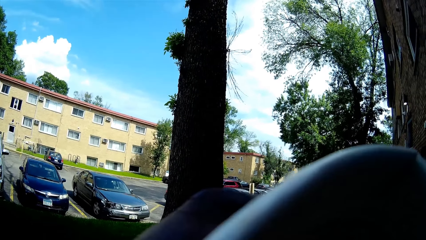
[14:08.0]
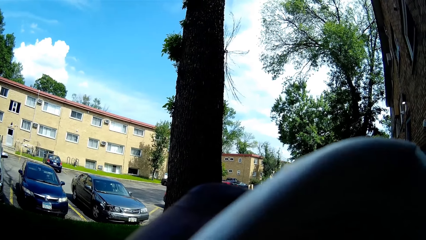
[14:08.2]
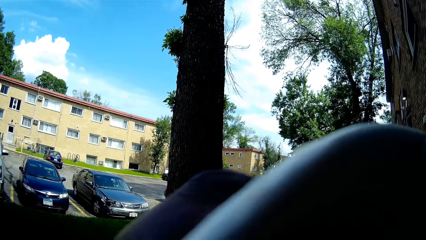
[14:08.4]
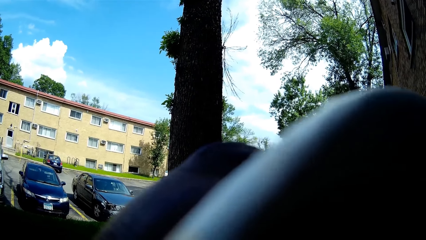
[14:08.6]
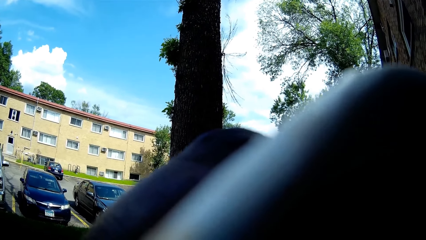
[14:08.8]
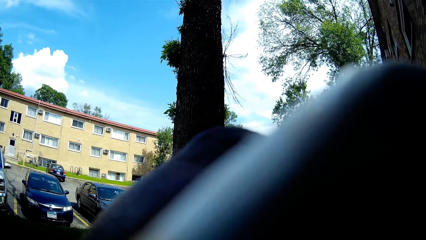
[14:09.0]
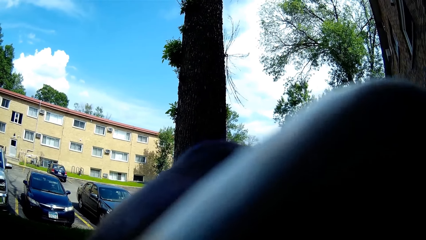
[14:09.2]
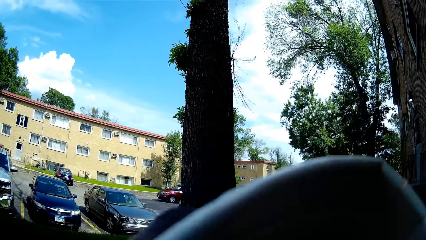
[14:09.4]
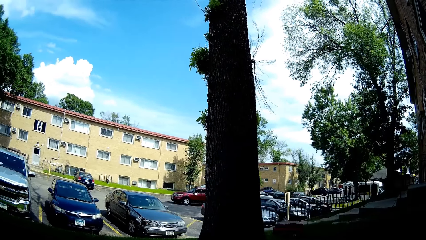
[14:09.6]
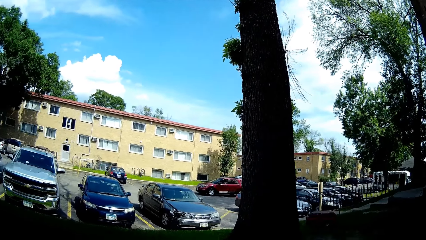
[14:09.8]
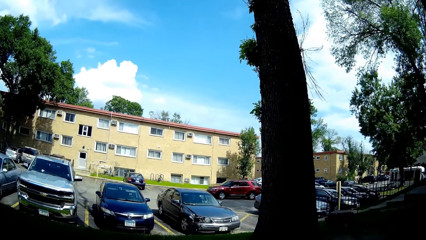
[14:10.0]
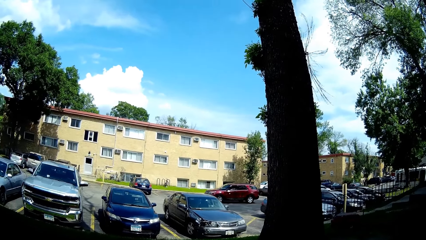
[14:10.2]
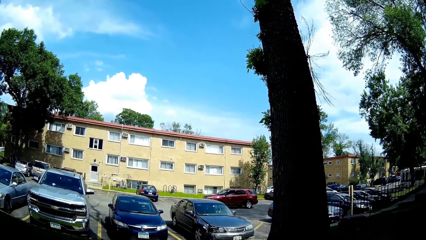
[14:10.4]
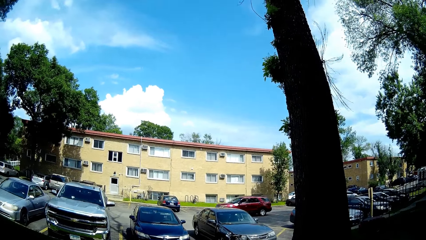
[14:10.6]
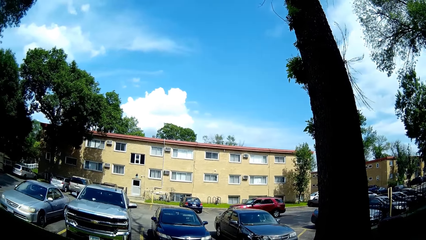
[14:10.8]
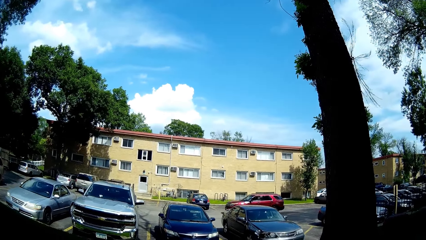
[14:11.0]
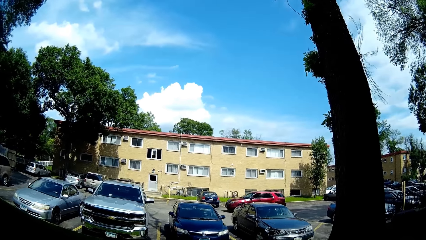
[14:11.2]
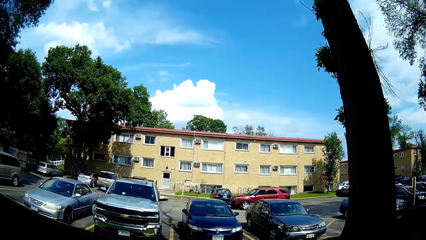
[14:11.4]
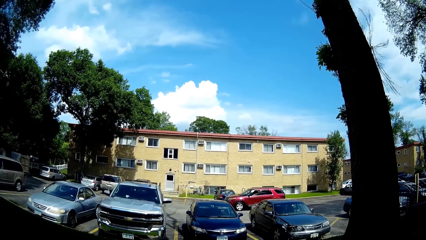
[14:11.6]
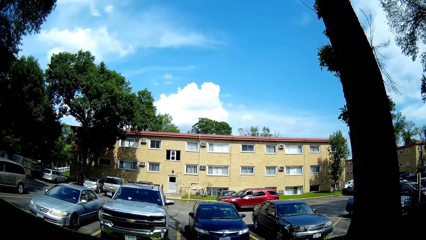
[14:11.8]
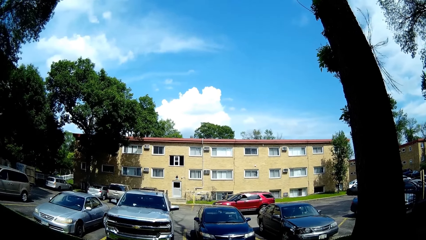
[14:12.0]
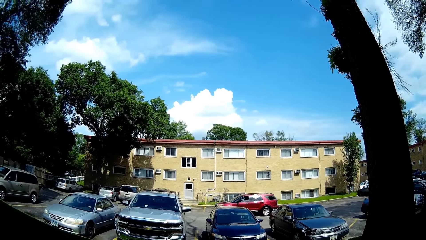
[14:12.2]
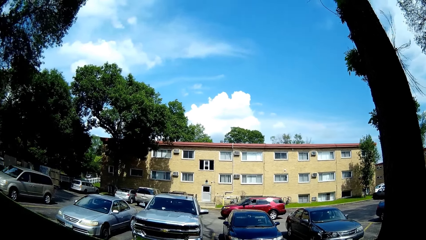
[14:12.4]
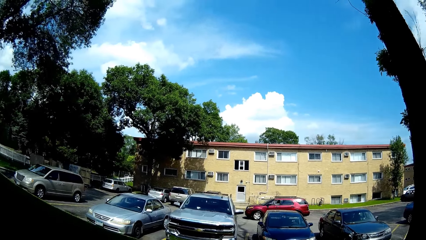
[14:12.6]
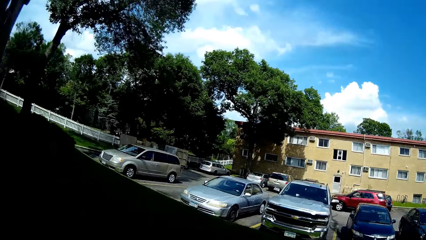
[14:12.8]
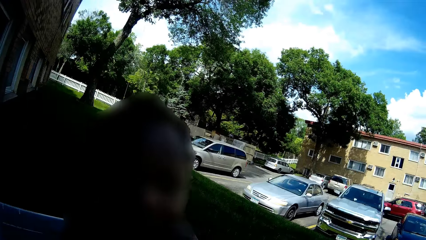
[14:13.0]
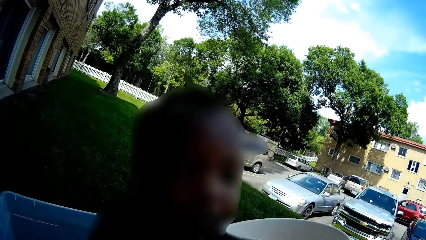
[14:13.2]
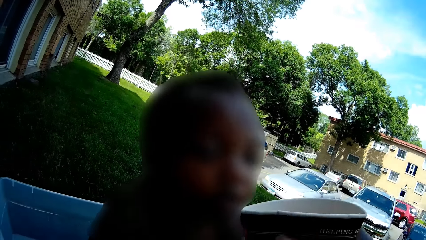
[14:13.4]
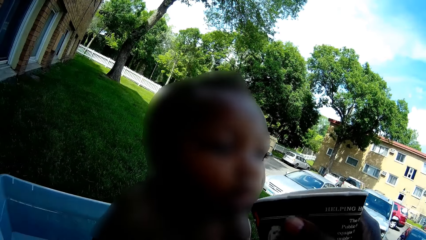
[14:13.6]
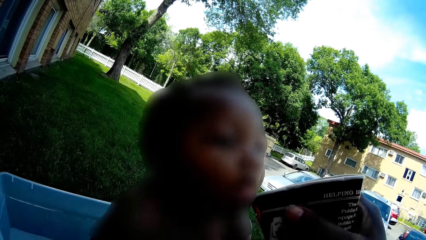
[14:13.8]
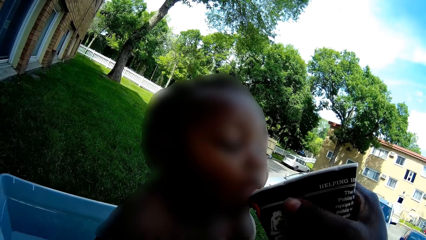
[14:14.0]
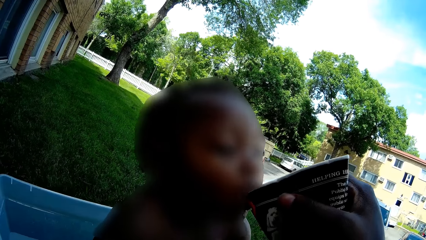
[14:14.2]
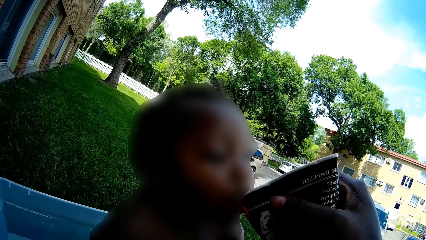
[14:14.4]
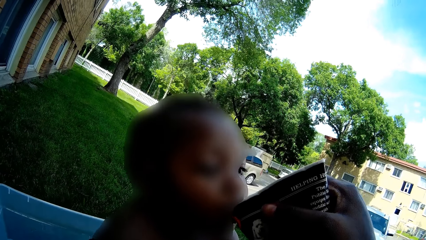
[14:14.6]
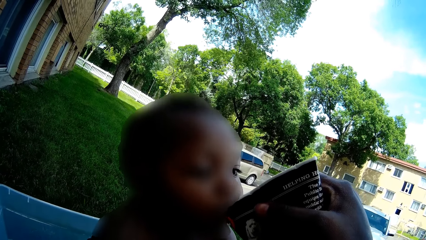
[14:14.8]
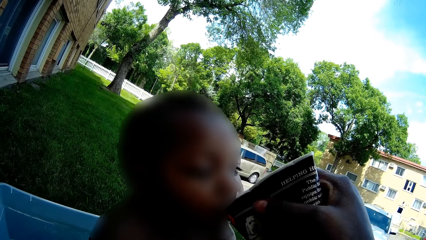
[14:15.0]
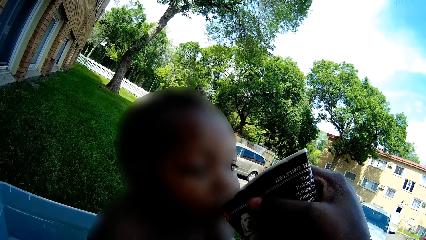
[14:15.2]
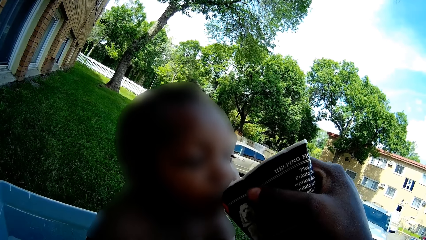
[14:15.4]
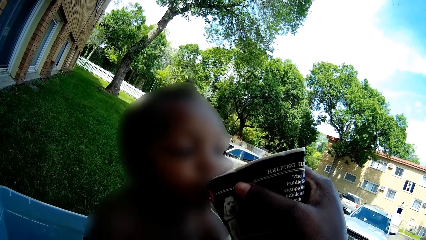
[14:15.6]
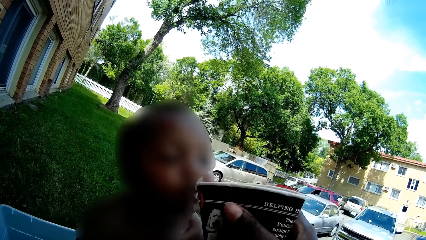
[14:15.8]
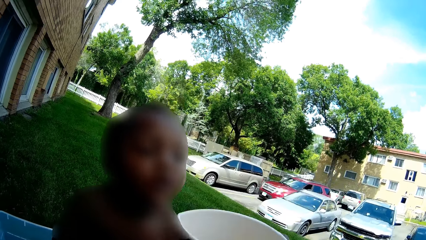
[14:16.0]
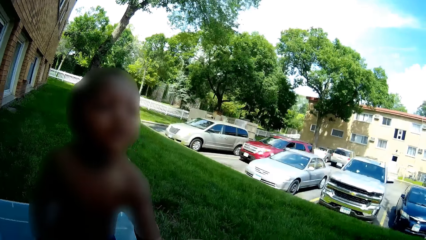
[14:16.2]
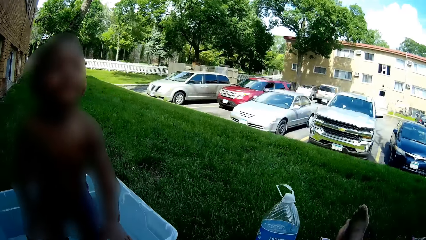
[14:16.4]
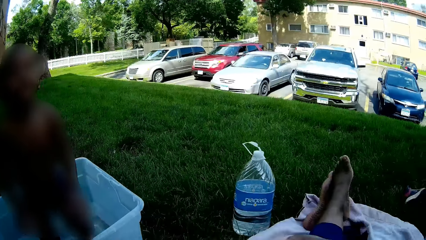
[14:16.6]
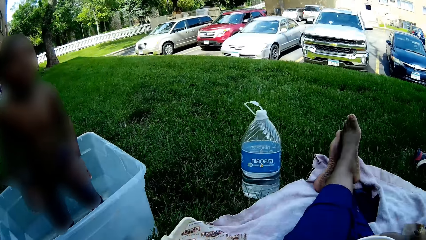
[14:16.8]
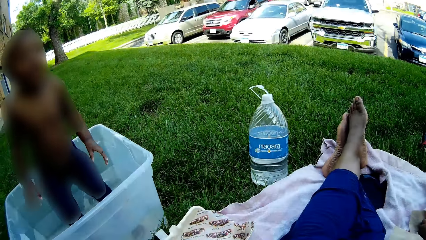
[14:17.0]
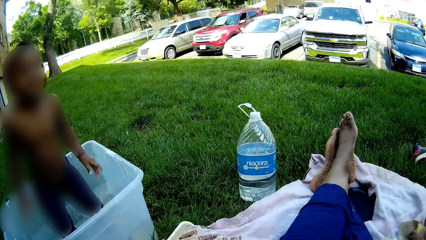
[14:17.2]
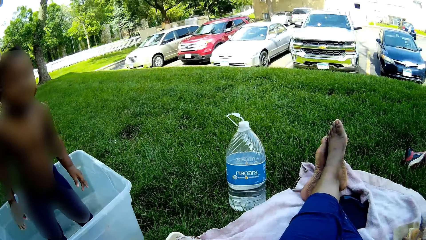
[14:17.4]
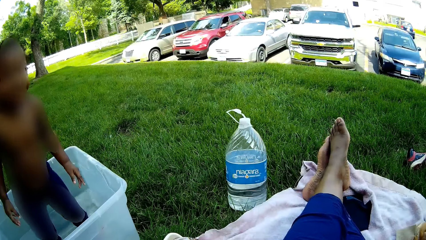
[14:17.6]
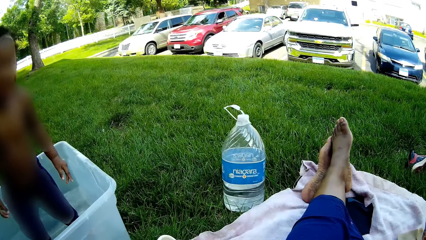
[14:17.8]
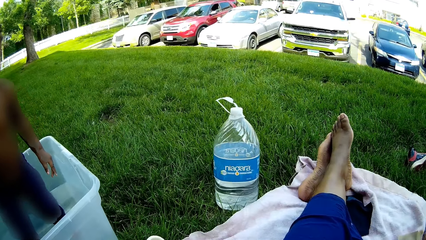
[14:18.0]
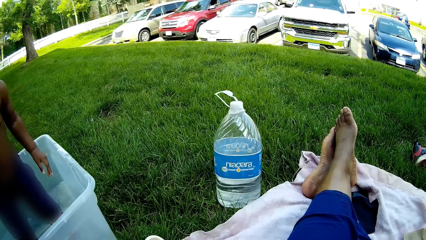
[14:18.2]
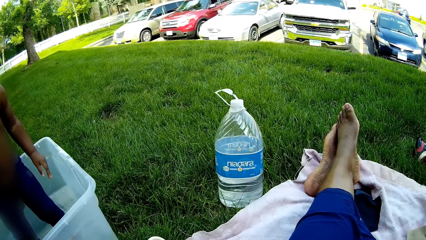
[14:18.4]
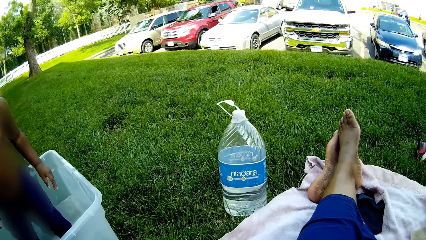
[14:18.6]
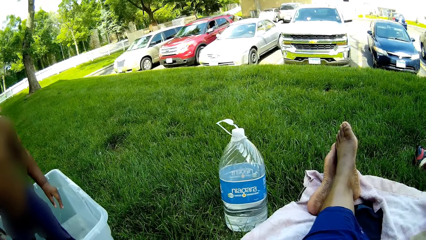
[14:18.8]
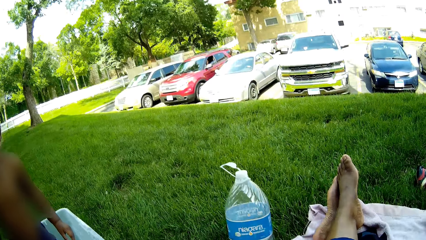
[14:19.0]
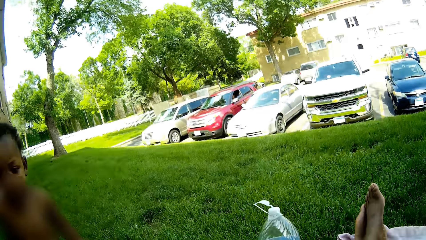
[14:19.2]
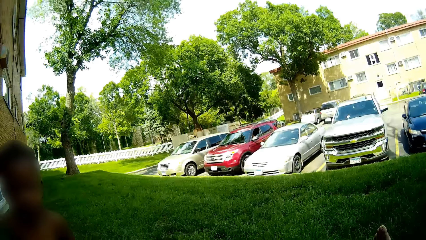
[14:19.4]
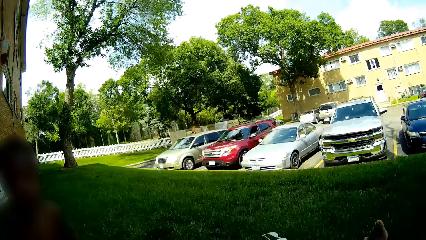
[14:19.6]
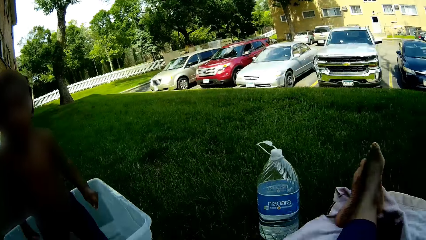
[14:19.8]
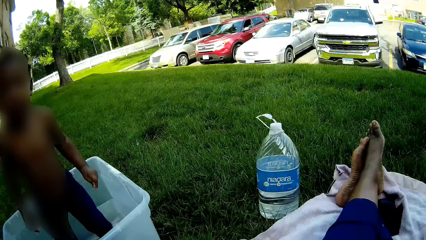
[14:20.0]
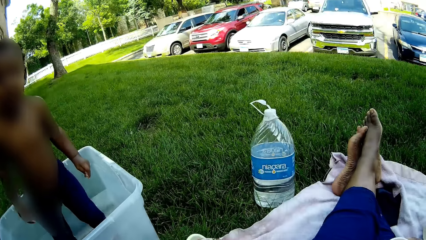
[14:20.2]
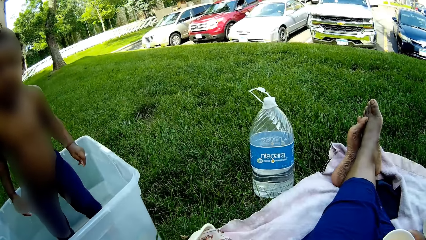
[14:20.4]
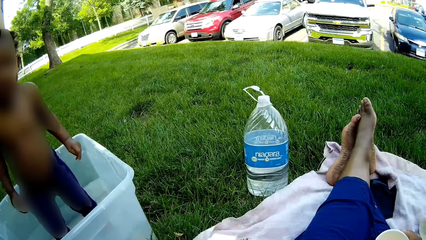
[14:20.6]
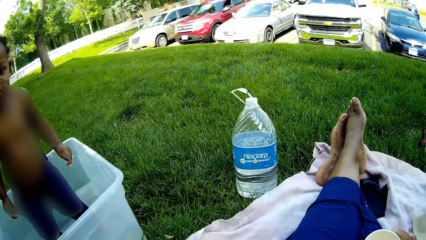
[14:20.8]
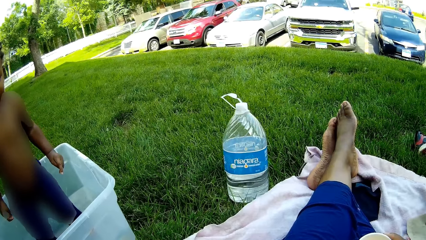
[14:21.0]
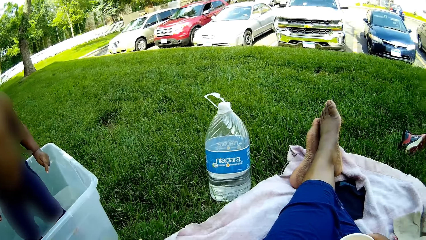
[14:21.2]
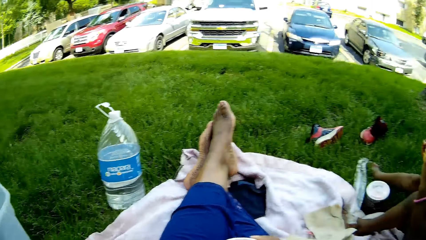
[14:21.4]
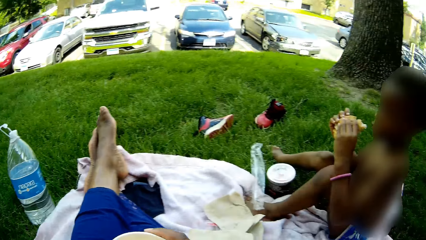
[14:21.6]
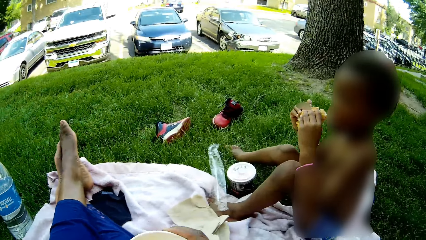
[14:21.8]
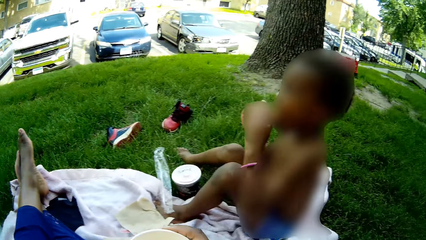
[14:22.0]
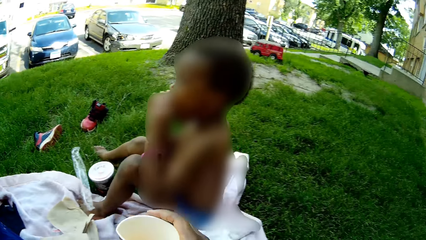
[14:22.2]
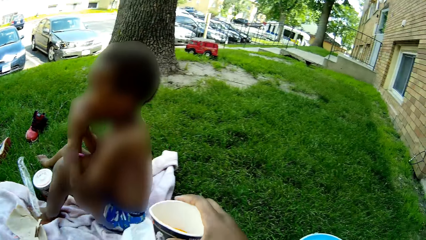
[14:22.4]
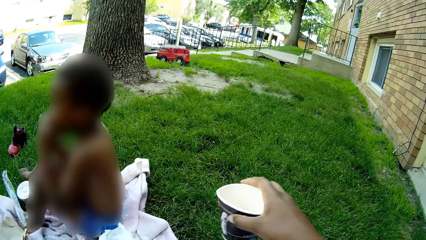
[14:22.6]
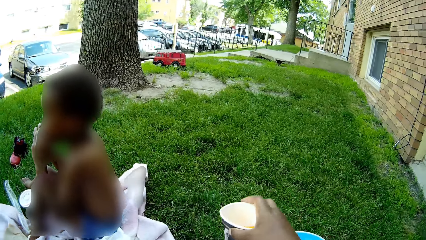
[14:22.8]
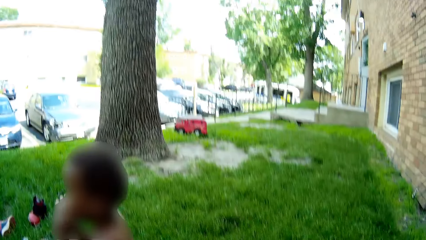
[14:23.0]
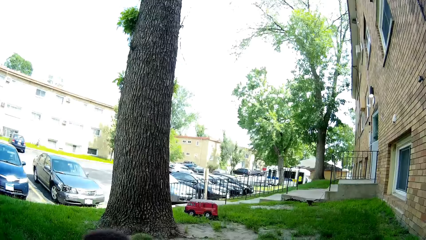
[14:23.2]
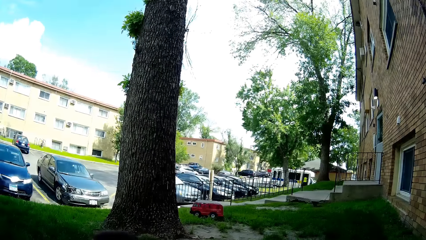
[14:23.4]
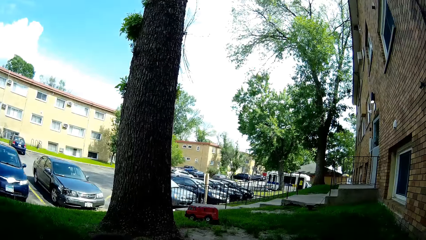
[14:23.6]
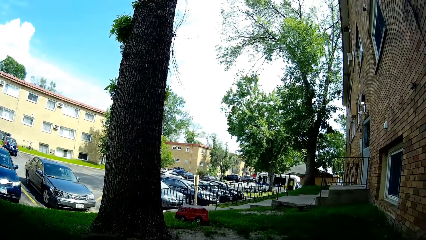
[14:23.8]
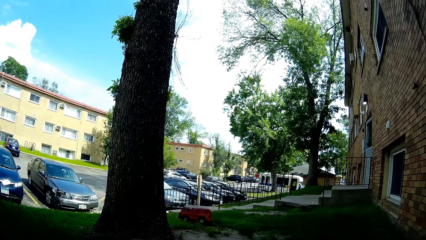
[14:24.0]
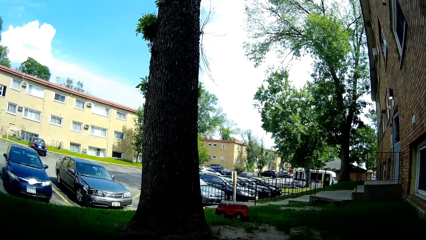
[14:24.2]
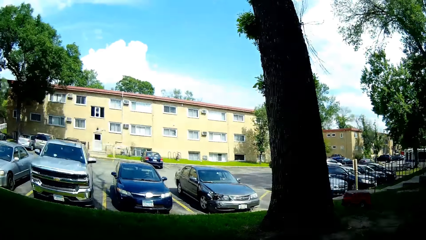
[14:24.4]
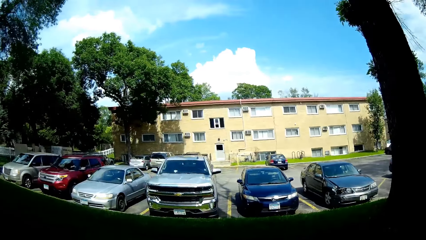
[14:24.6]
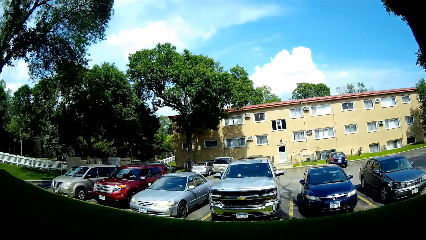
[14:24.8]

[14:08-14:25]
The camera wearer drinks. She looks around. A child drinks from the compostable cup in the camera wearer's right hand. The camera wearer gives the child a drink. She looks around. She closes the compostable pack with her left hand. Another child eats the burger in both hands. The camera wearer drops the compostable cup in her right hand to the floor.
